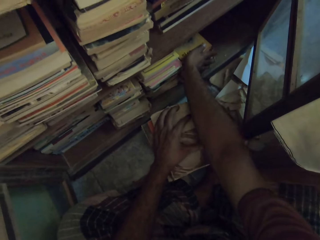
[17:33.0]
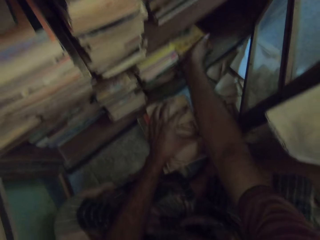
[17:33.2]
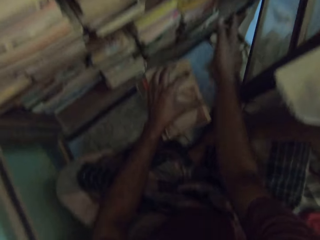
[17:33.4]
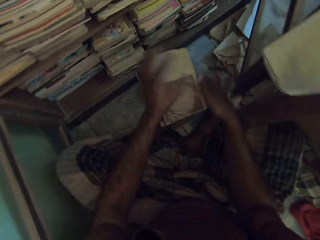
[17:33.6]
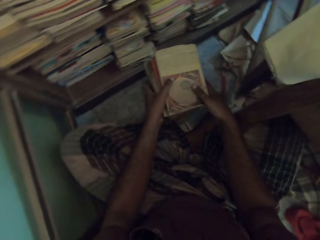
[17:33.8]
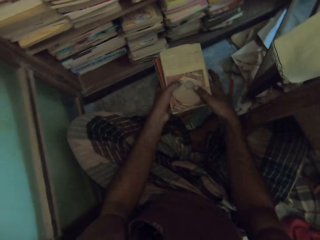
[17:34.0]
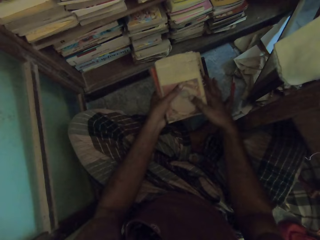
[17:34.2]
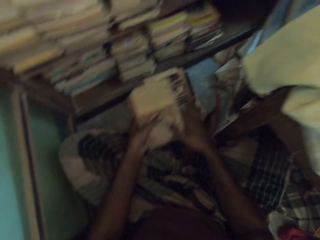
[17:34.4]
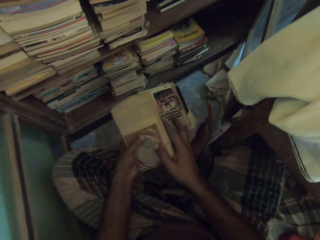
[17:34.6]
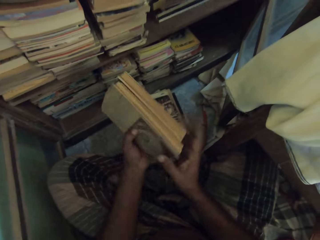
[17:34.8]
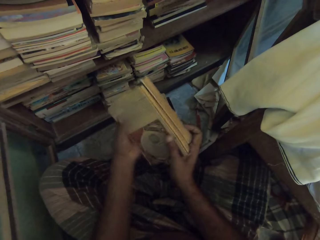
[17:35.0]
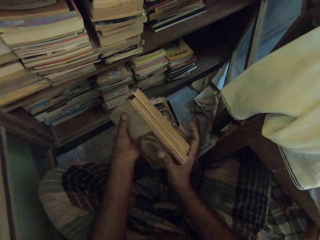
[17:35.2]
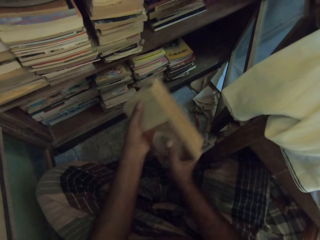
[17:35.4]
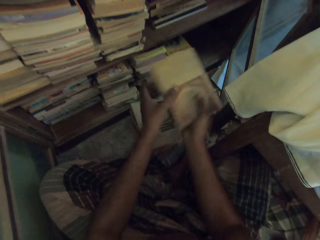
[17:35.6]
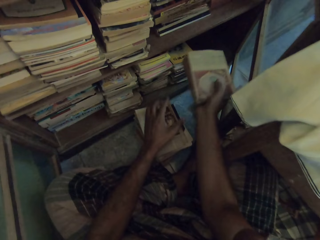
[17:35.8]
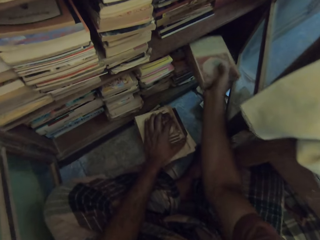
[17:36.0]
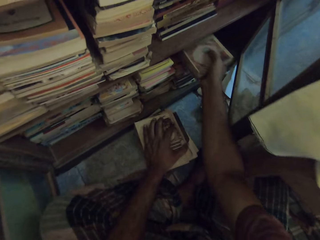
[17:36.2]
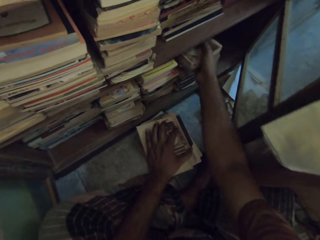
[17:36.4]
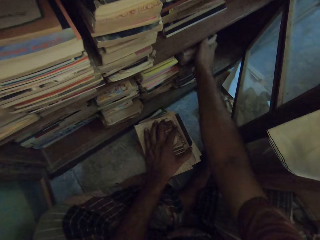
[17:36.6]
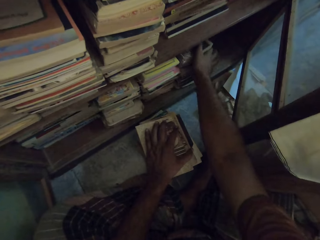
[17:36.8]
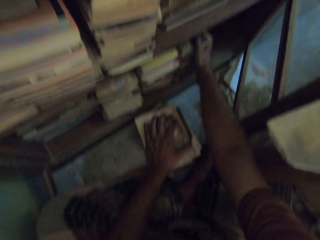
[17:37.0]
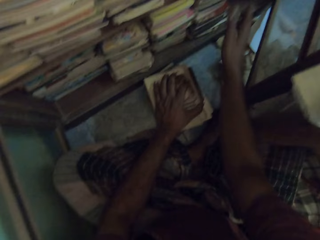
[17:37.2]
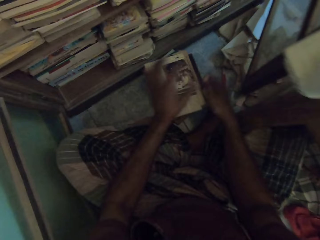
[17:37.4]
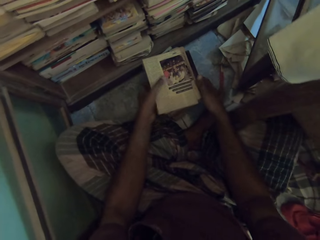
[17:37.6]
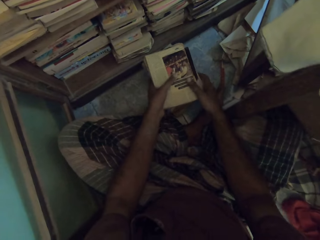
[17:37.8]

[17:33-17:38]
The camera wearer adjusts the book on the shelf with his right hand. He picks the books from the book on the ground with both hands. He takes the book from his left hand with his right hand. He places his left hand on the book on the book on the floor. He puts the book on the shelf with his right hand.
